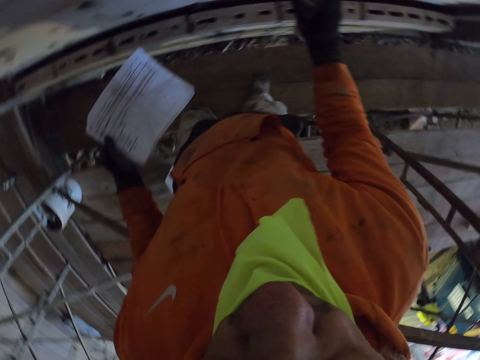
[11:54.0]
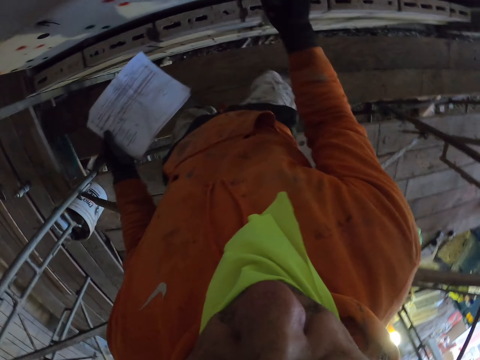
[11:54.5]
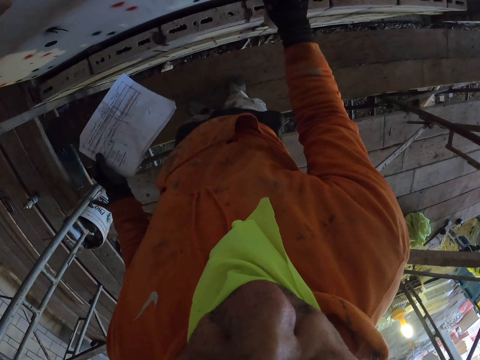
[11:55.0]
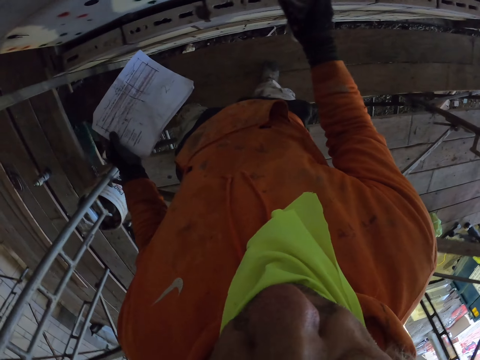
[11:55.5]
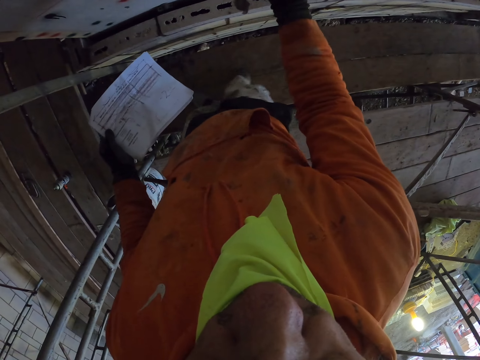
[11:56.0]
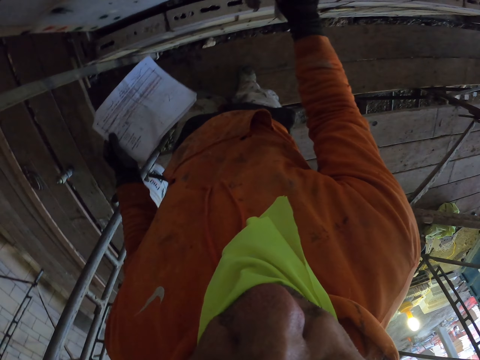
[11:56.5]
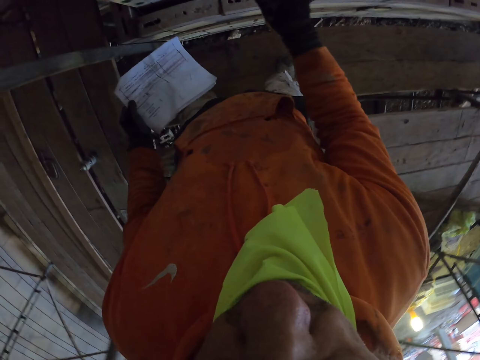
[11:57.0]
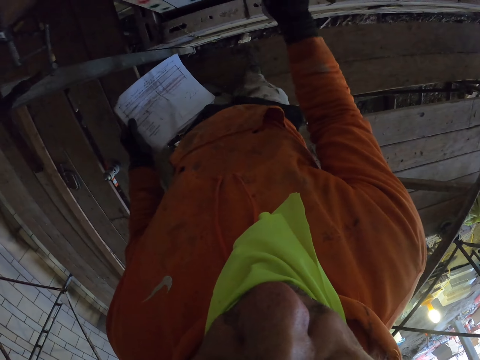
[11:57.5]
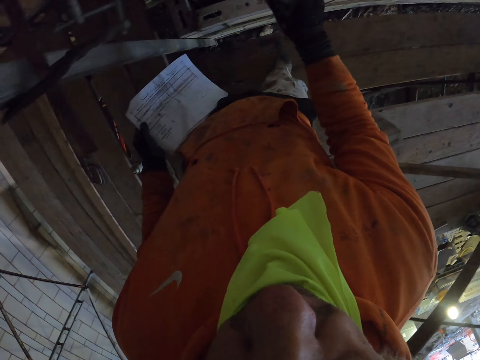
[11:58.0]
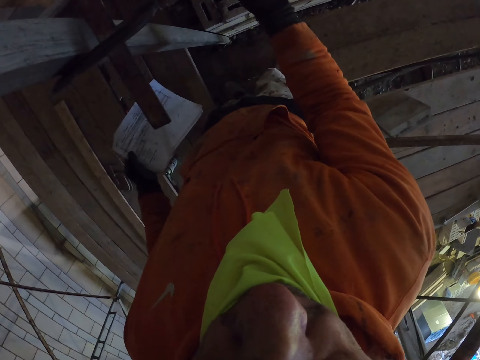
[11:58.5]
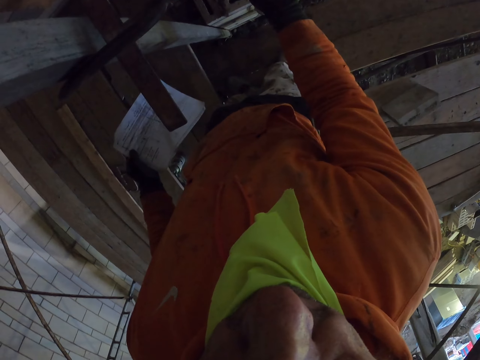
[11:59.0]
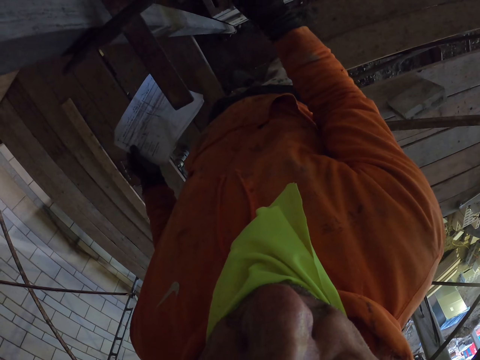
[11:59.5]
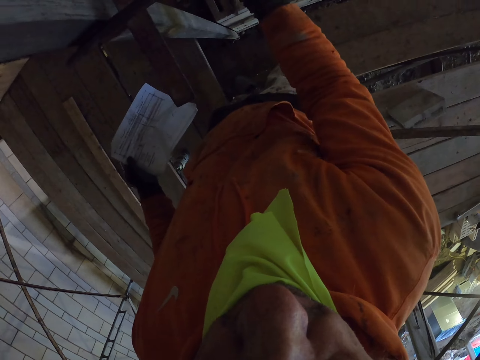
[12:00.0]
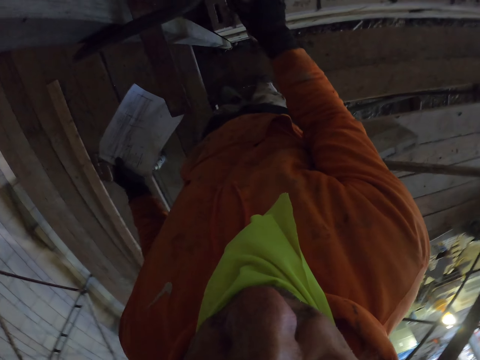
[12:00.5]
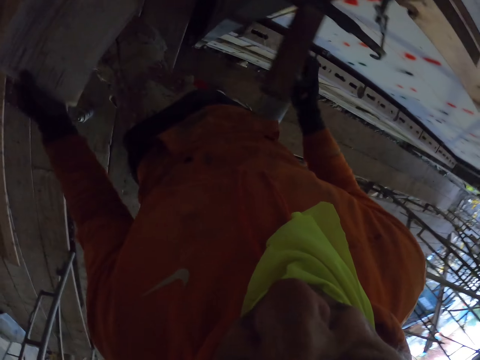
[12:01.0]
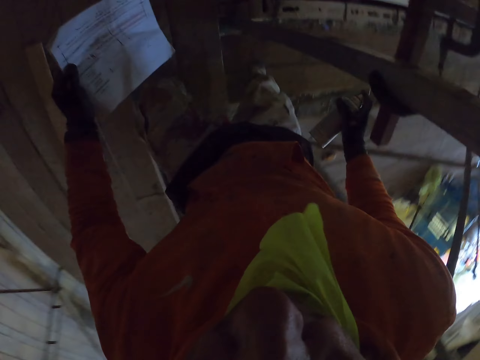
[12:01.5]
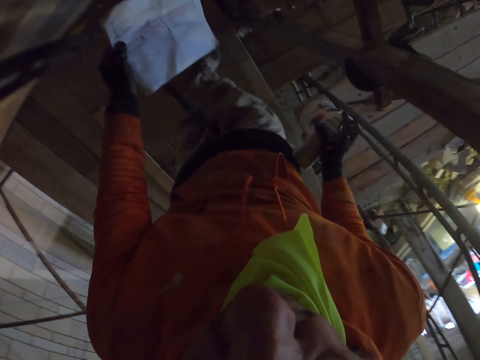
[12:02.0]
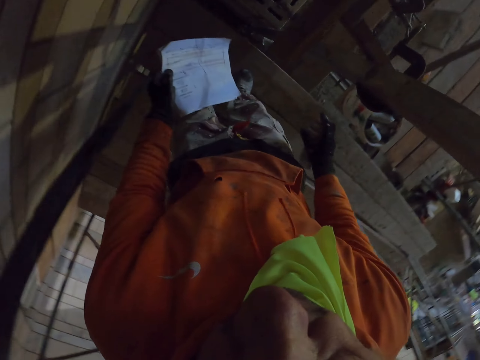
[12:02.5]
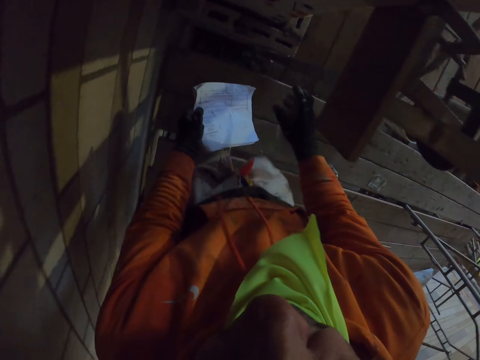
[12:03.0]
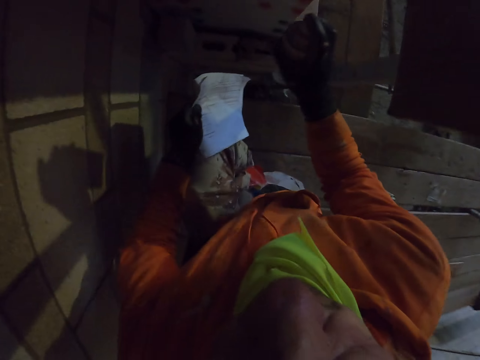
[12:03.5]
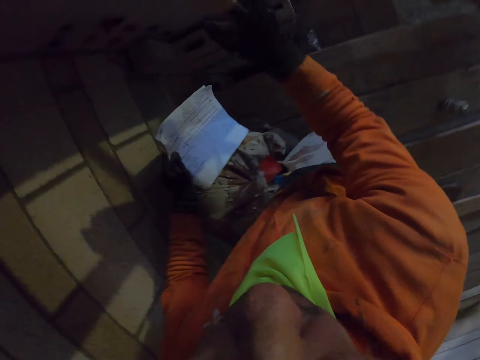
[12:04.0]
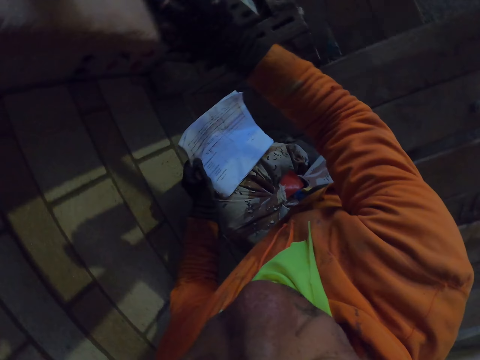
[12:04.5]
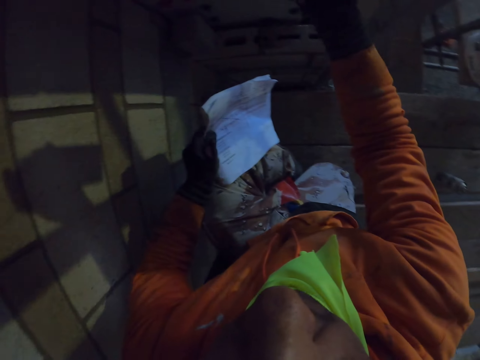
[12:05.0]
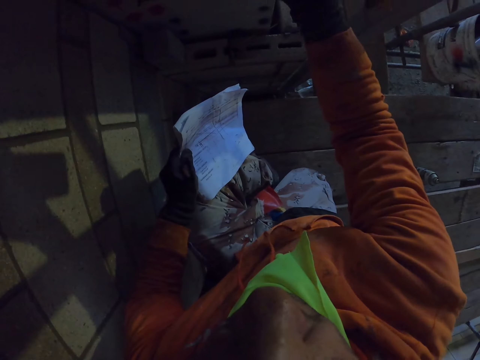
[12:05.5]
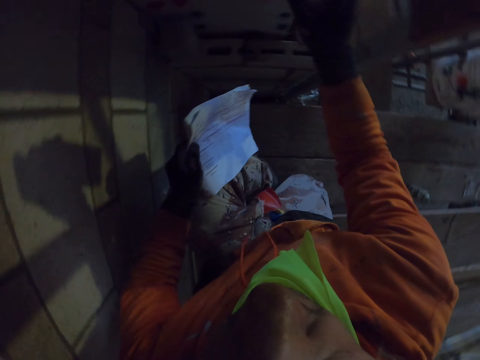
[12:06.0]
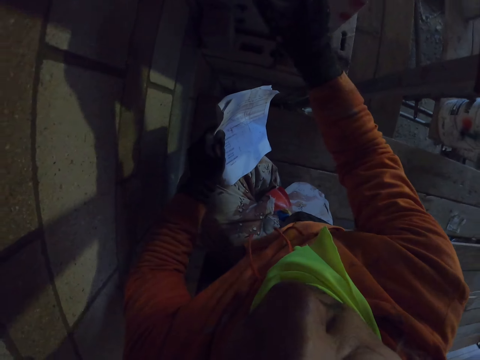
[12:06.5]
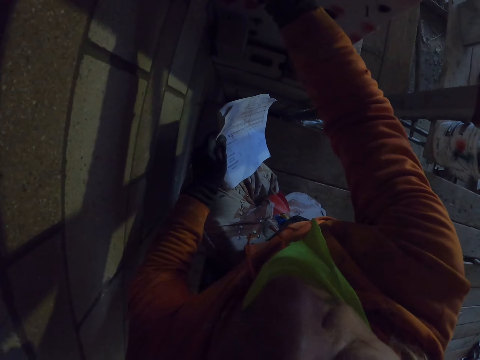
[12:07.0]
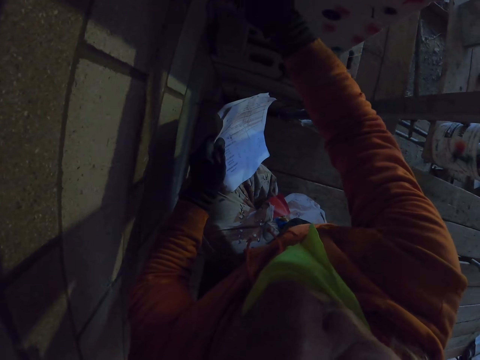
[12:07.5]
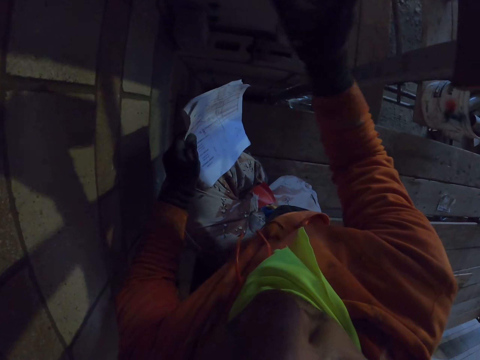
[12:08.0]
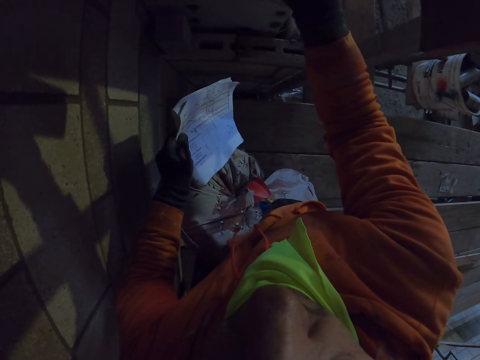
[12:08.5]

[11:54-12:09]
The camera wearer walks around the room. They spray on the wall.

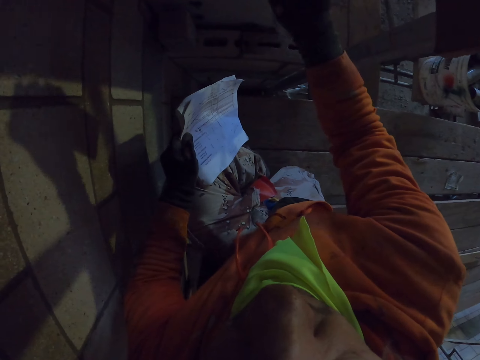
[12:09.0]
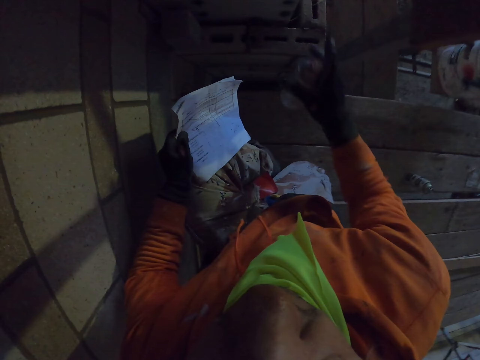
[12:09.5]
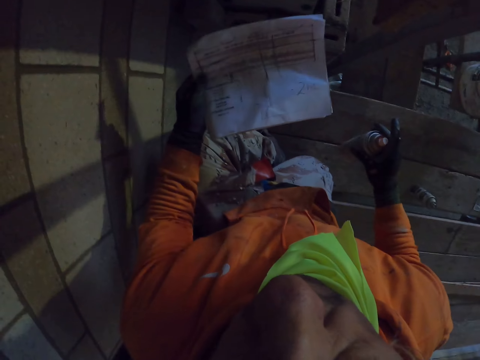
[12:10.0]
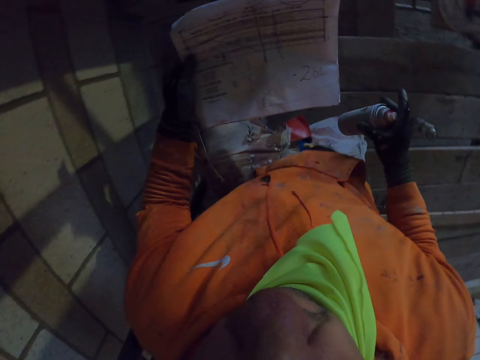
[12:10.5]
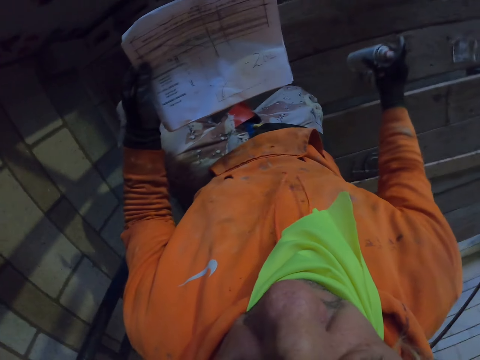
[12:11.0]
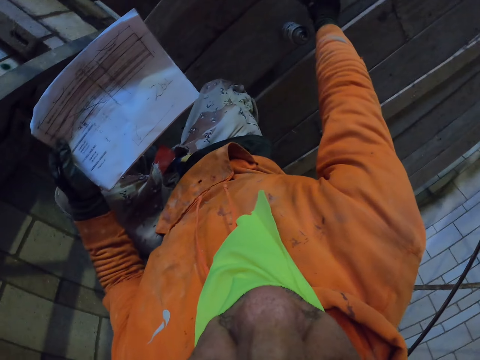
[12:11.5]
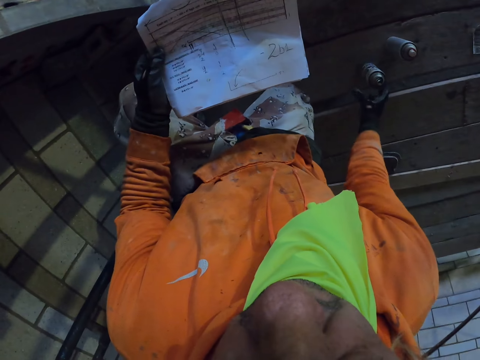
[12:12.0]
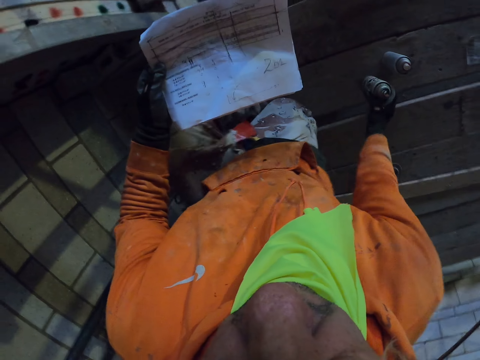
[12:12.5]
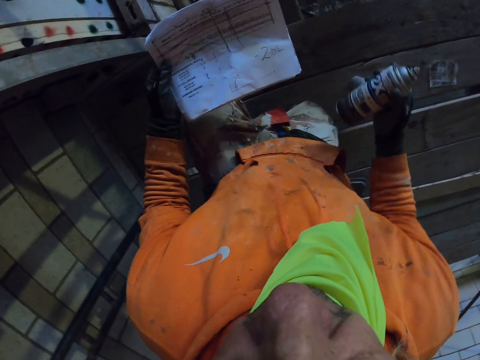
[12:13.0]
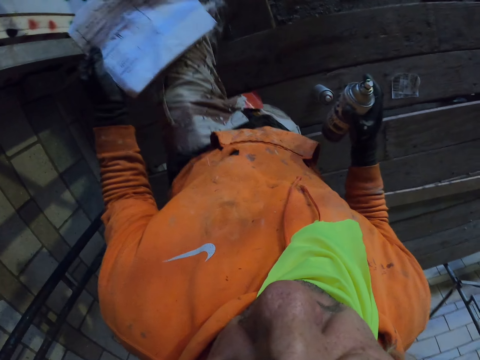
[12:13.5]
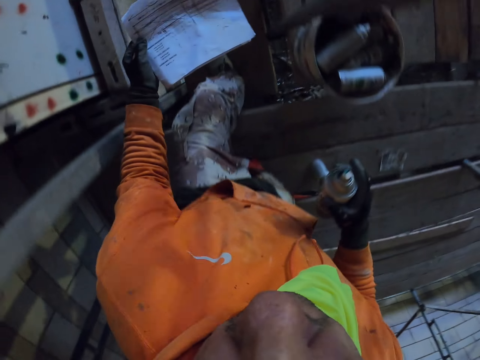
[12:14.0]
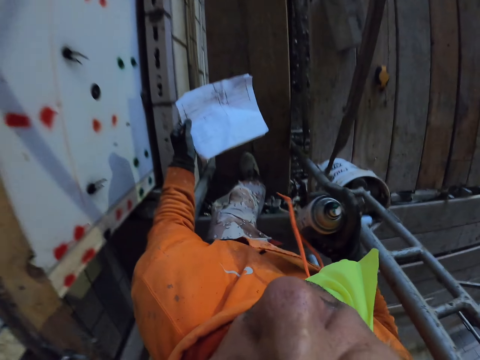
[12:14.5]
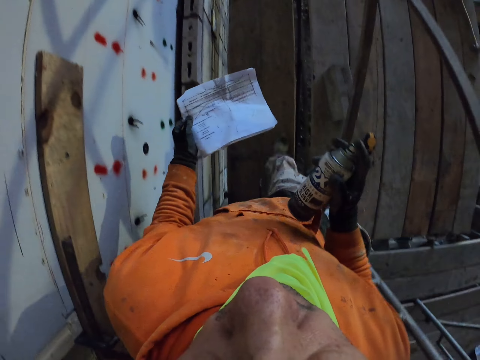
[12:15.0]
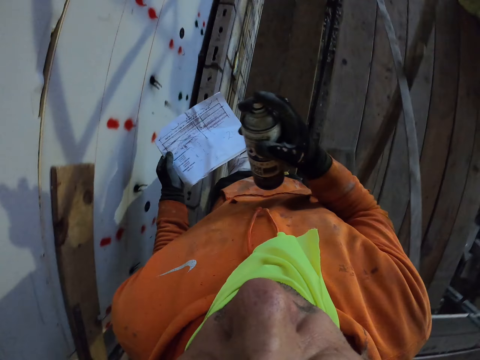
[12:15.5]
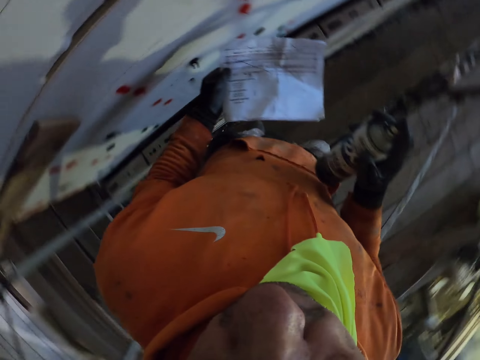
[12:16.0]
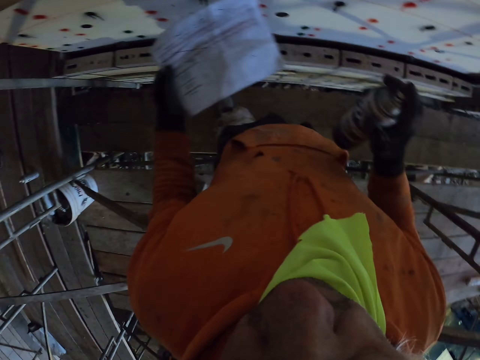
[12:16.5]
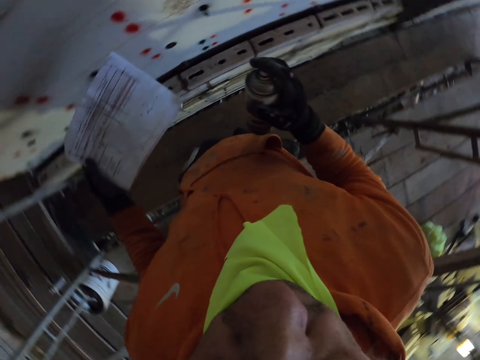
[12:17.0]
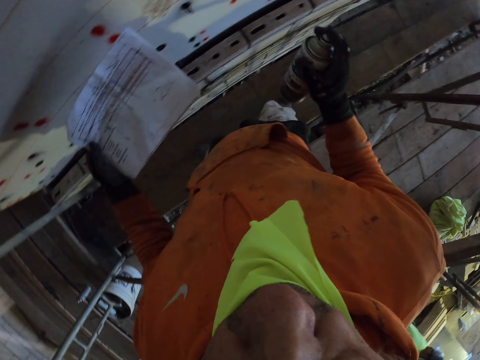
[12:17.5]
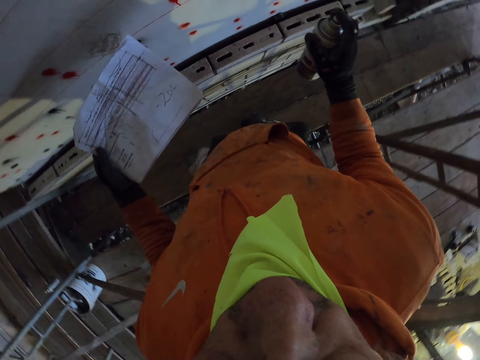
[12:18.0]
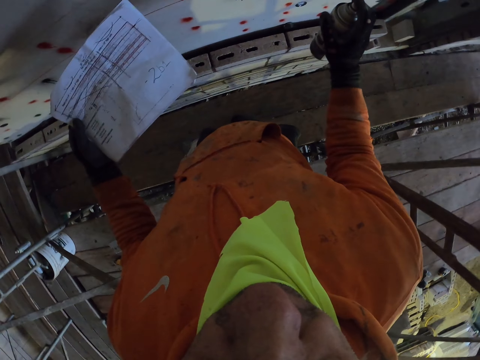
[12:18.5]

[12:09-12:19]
The camera wearer puts the spray on the scaffolding stand. They pick up the spray. They walk around the room.

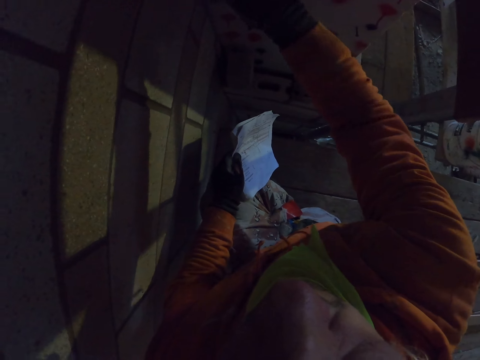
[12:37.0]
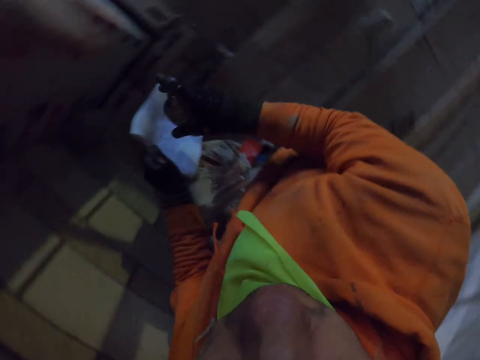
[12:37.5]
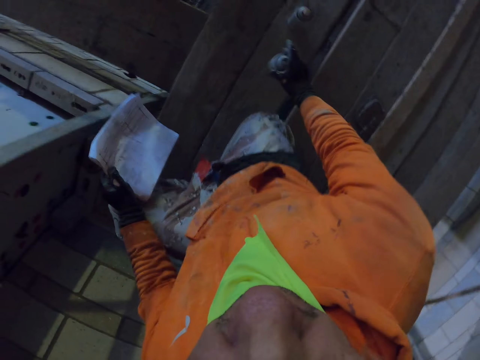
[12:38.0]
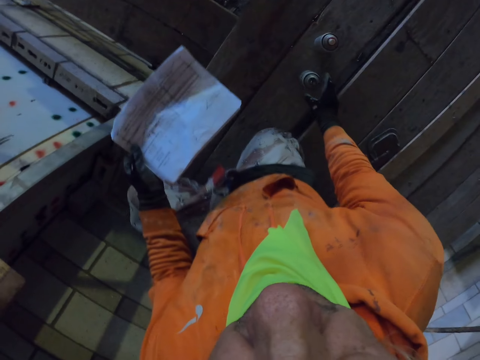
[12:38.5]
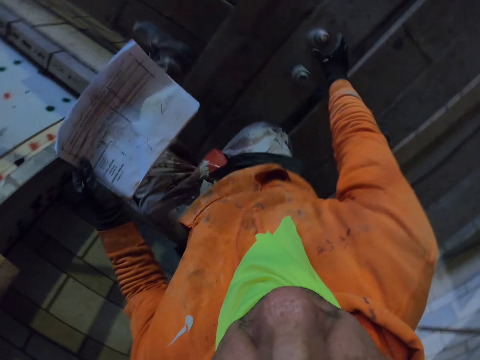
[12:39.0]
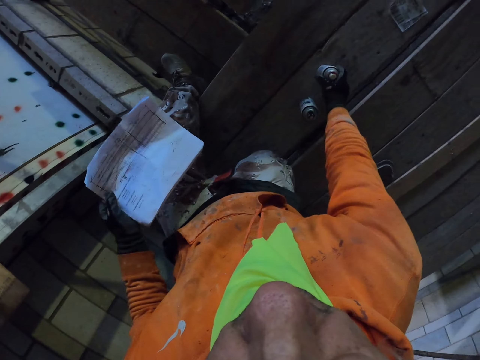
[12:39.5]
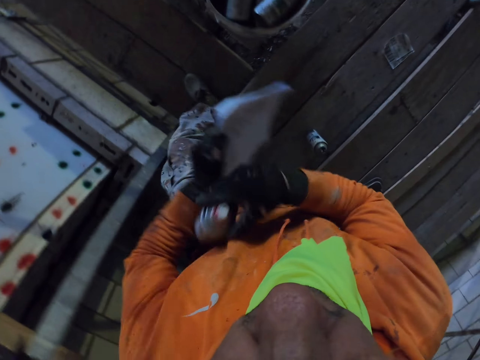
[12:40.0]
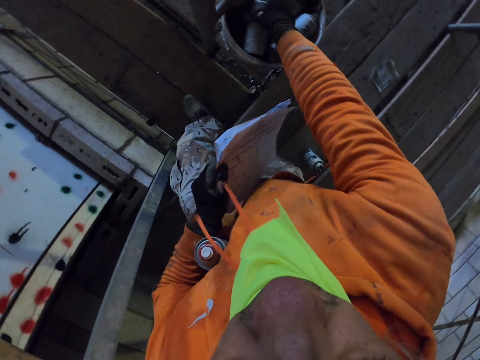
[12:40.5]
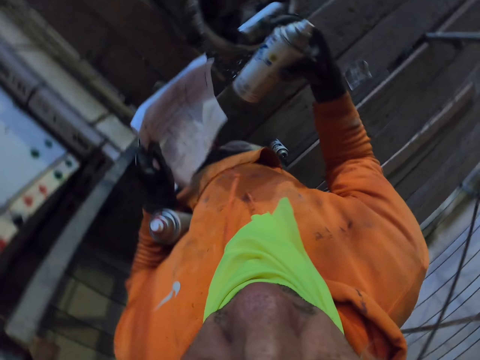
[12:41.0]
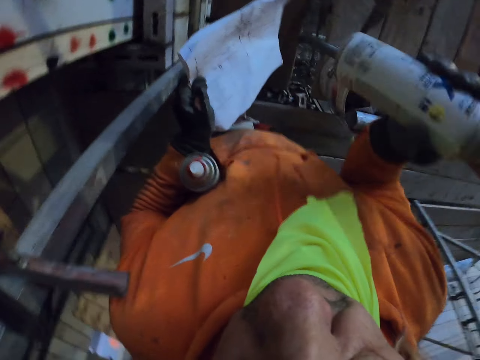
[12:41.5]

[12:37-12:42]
The camera wearer puts the spray on the scaffolding stand. They put the sprays down. They pick up the spray. They pick up the spray again. They put the spray on the left elbow. They shake the spray.
